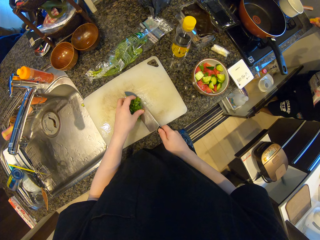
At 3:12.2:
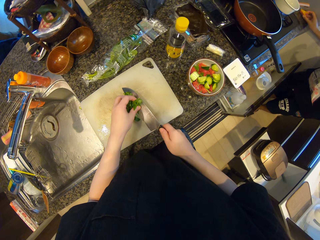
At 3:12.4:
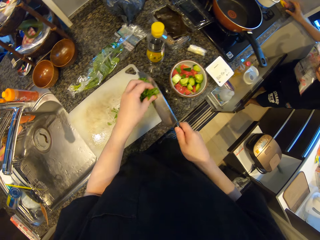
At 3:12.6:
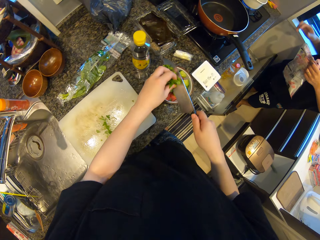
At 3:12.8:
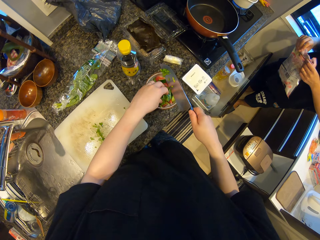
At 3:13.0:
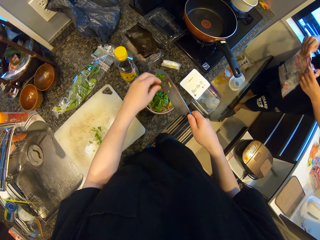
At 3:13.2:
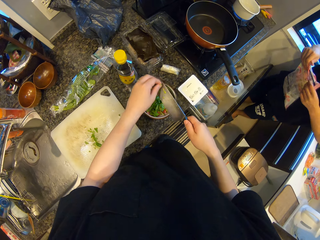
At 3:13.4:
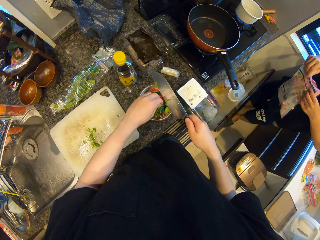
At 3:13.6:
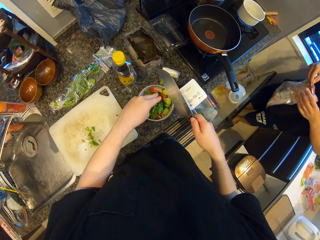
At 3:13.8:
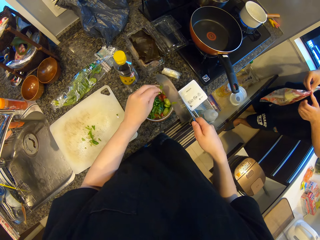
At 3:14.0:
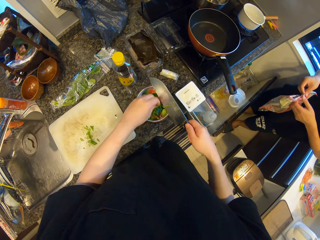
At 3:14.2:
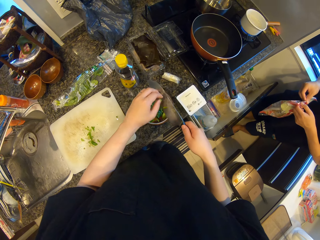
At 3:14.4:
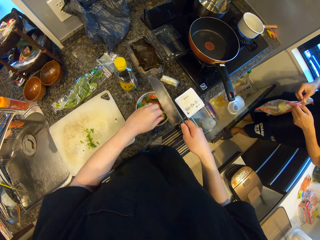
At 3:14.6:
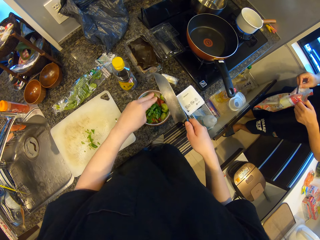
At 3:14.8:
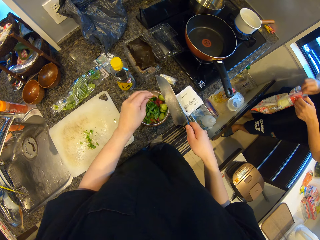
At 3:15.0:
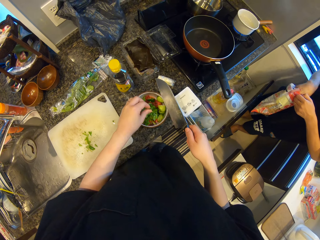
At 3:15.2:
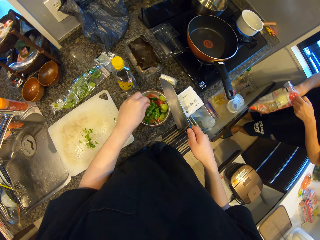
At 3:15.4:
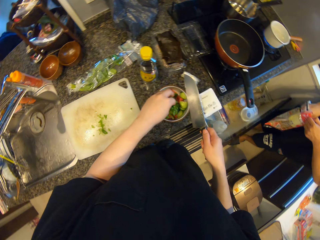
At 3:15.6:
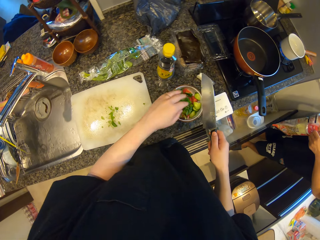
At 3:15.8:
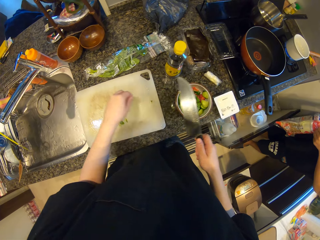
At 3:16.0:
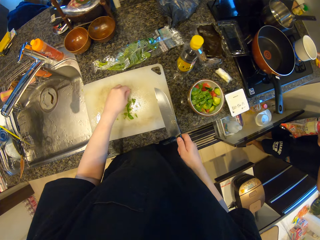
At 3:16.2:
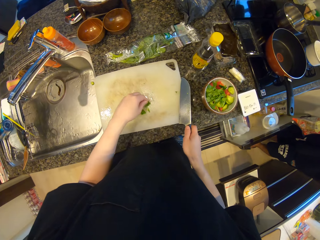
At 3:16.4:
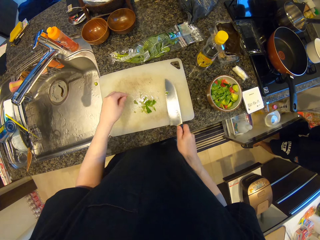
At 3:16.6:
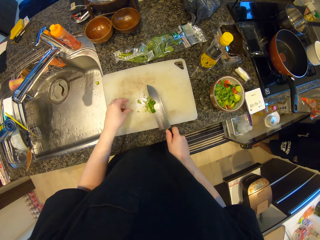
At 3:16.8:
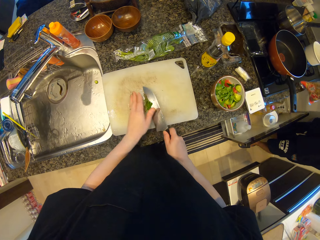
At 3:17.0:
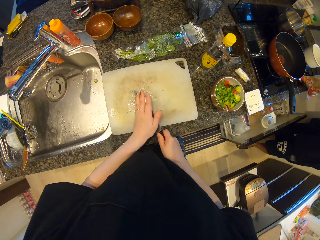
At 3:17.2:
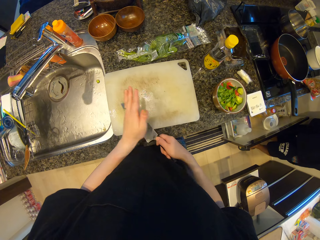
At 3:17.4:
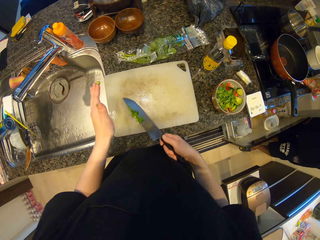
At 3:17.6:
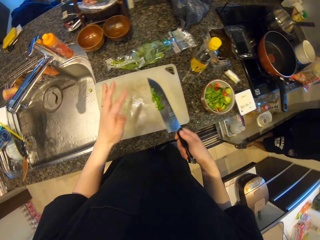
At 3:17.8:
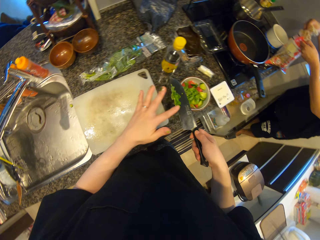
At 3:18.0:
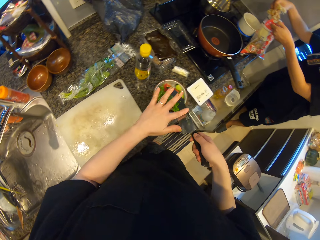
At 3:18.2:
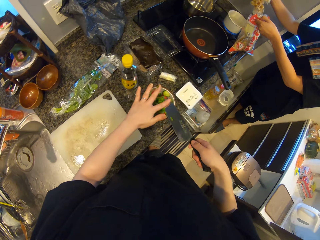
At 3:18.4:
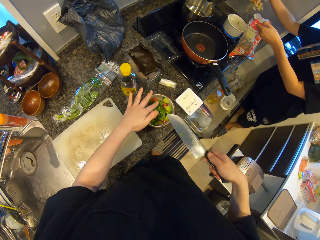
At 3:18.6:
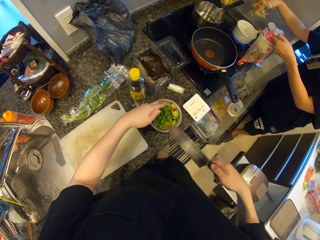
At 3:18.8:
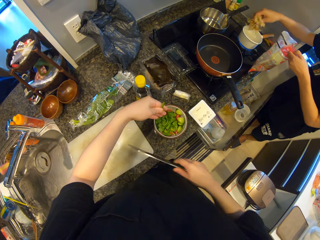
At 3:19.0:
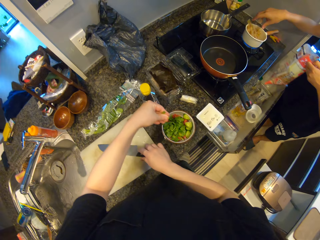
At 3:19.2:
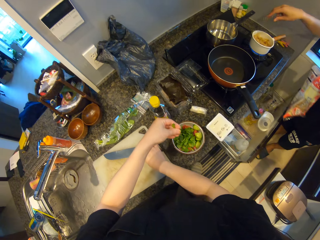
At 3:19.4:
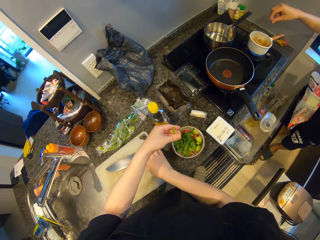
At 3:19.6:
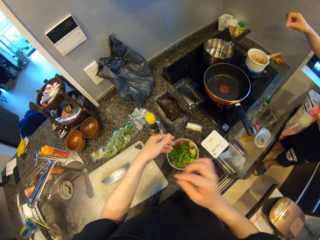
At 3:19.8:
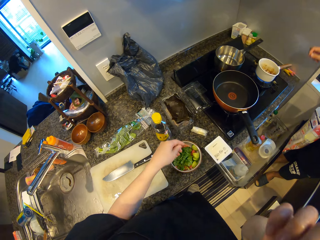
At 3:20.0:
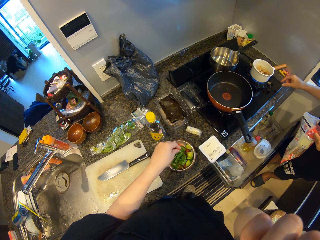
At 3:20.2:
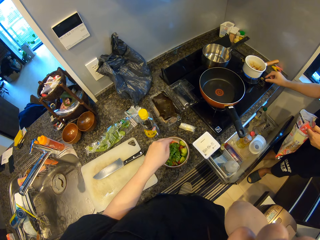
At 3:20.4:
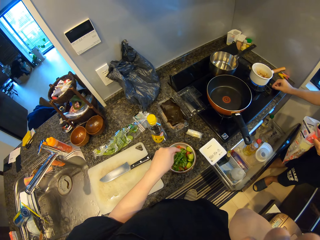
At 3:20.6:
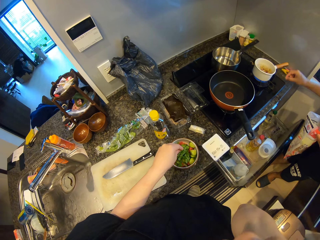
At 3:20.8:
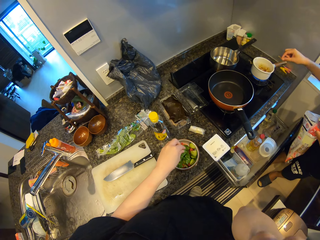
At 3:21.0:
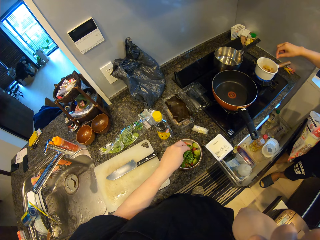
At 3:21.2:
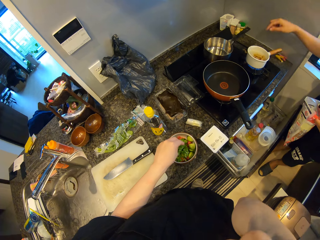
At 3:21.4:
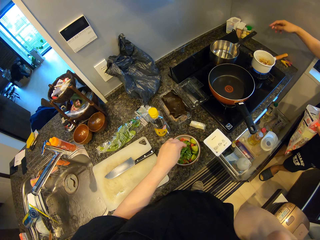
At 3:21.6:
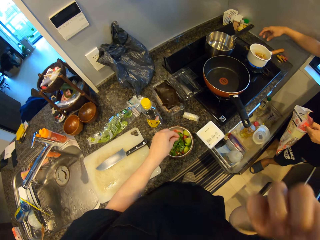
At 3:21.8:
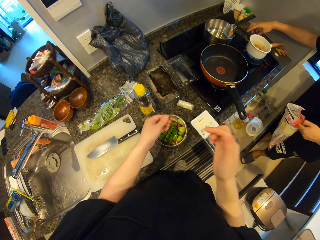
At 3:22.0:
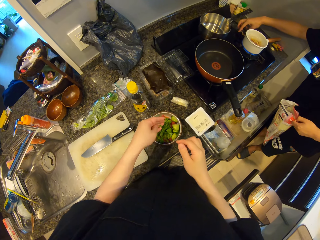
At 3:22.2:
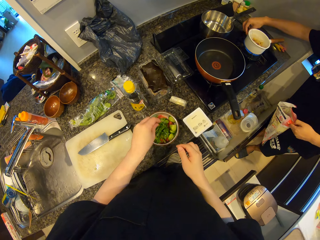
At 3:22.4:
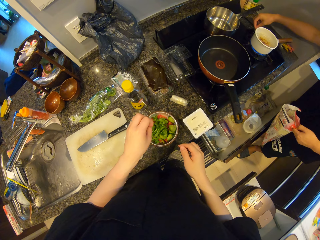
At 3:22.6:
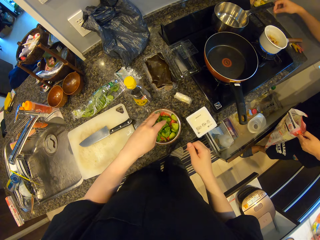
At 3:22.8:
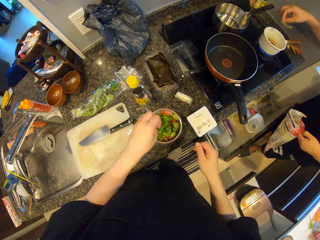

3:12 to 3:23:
The camera wearer packs the chopped pieces of celery on the chopping board. He puts the chopped piece of celery or coriander leaves into the other bowl. The man opens the other pack and packs out the content of the other pack with his right hand. The camera wearer packs the chopped pieces of celery on the chopping board. He puts the chopped piece of celery into the other bowl. The man puts the content of the other pack in the pot. The camera wearer drops the knife on the chopping board. He touches his face with his right hand. The man picks a content of the other pack from the cooker, puts the content of the other pack in the pot and picks another content of the other pack from the cooker.

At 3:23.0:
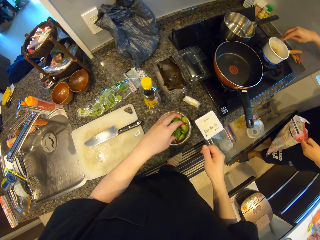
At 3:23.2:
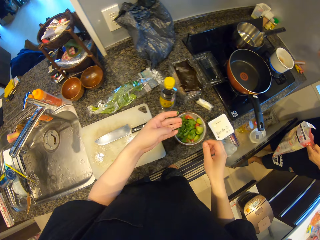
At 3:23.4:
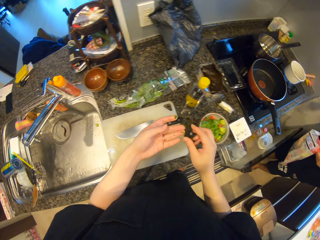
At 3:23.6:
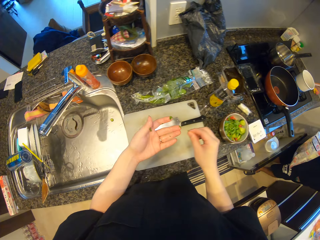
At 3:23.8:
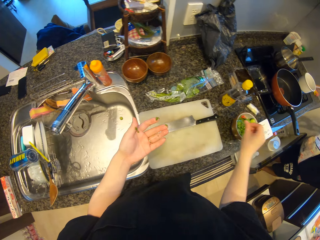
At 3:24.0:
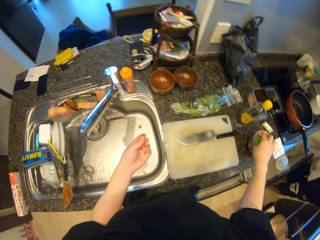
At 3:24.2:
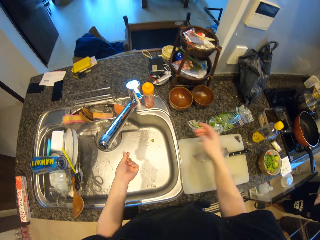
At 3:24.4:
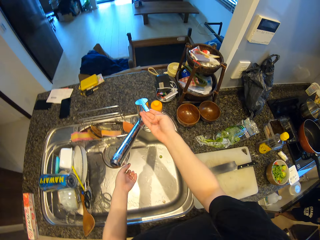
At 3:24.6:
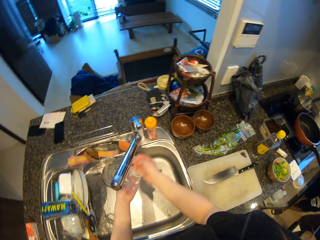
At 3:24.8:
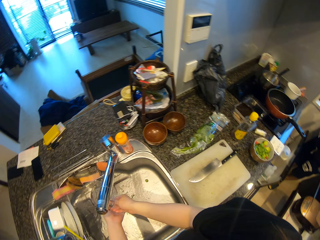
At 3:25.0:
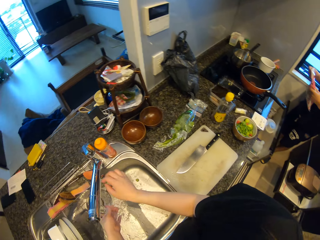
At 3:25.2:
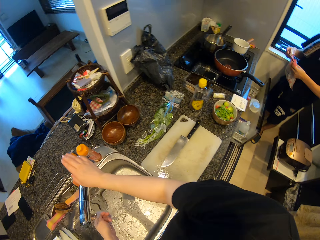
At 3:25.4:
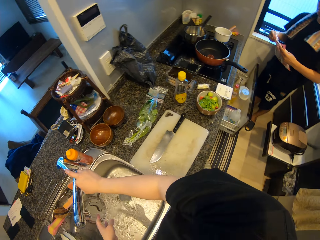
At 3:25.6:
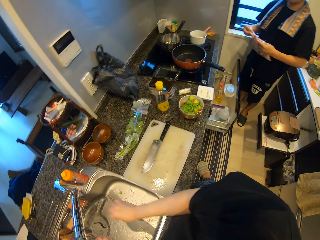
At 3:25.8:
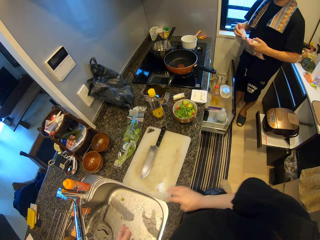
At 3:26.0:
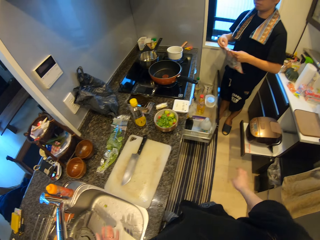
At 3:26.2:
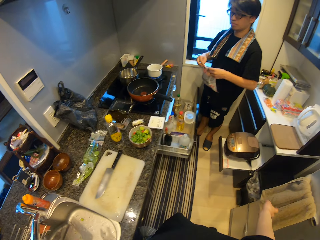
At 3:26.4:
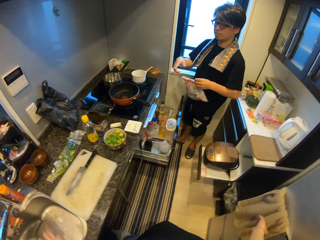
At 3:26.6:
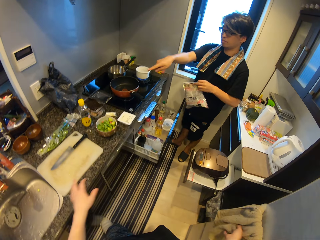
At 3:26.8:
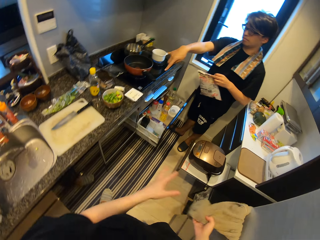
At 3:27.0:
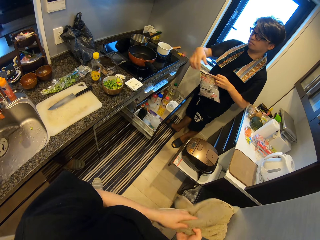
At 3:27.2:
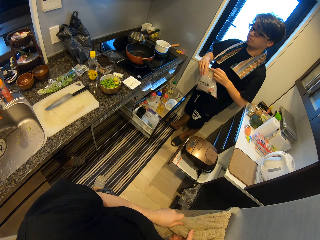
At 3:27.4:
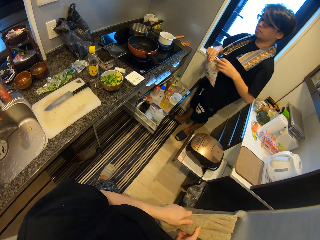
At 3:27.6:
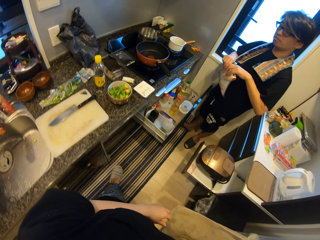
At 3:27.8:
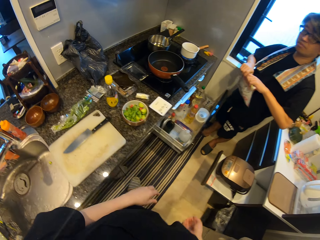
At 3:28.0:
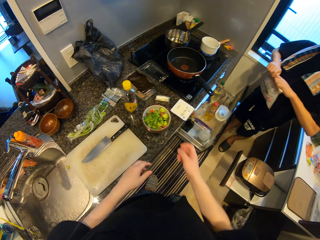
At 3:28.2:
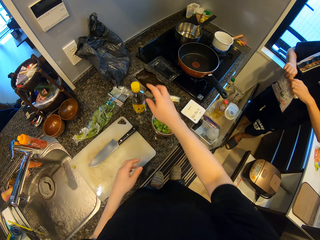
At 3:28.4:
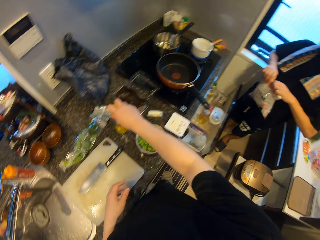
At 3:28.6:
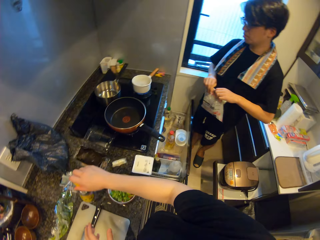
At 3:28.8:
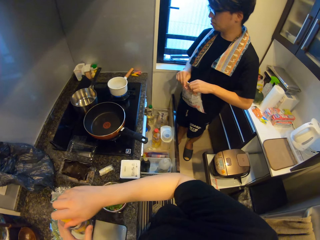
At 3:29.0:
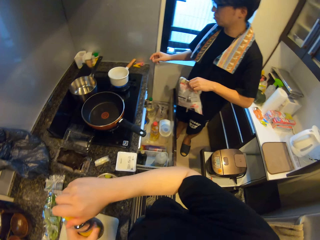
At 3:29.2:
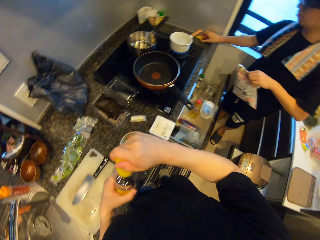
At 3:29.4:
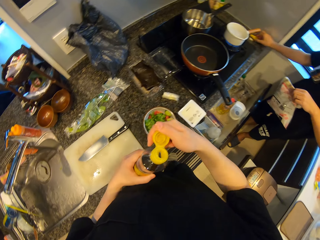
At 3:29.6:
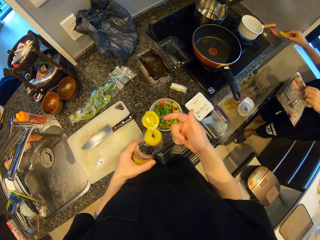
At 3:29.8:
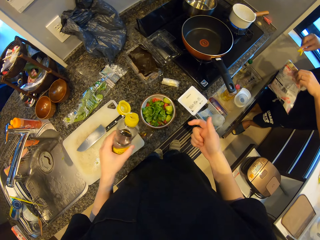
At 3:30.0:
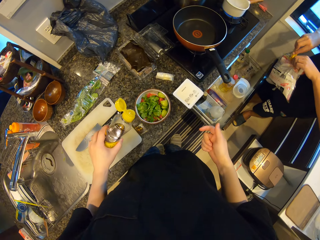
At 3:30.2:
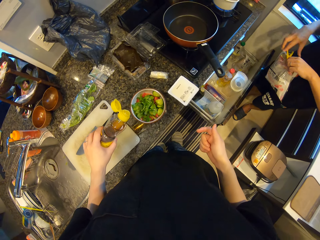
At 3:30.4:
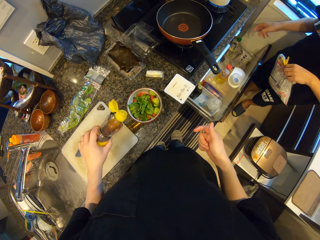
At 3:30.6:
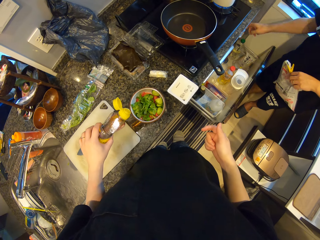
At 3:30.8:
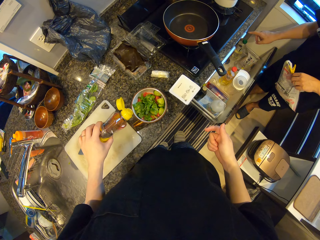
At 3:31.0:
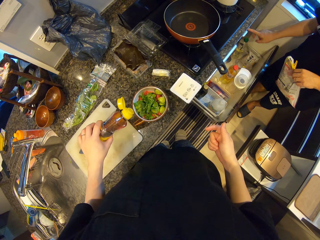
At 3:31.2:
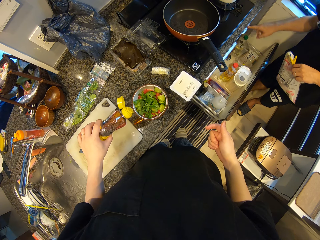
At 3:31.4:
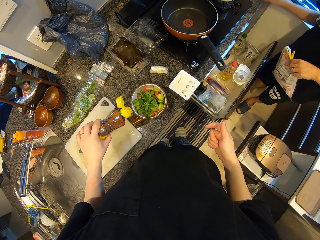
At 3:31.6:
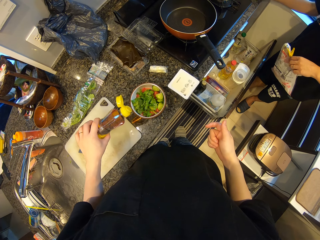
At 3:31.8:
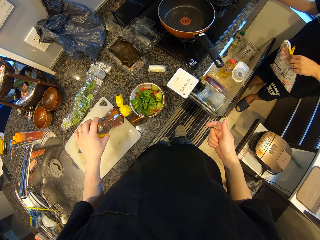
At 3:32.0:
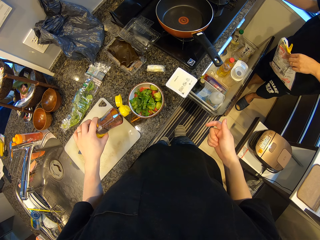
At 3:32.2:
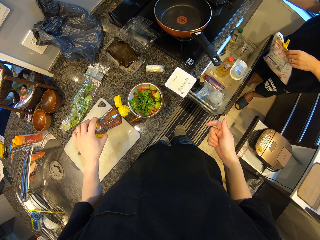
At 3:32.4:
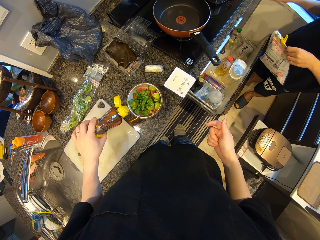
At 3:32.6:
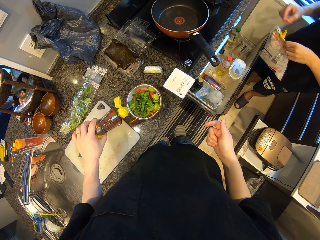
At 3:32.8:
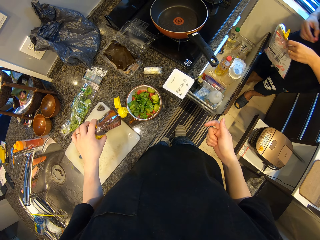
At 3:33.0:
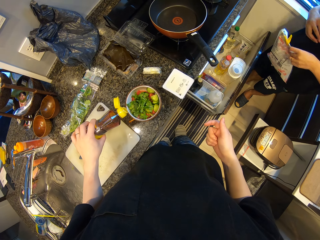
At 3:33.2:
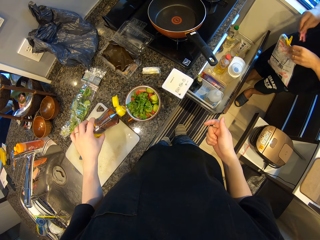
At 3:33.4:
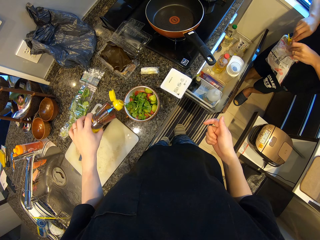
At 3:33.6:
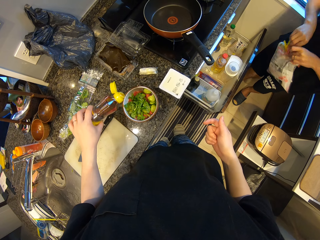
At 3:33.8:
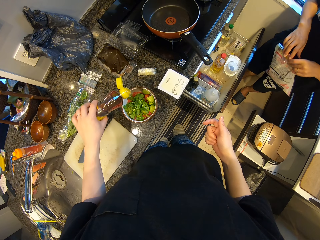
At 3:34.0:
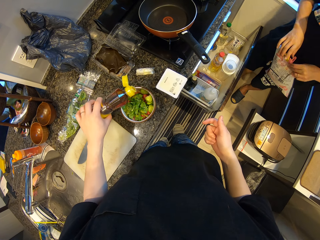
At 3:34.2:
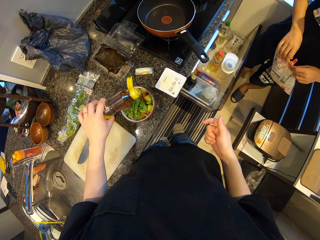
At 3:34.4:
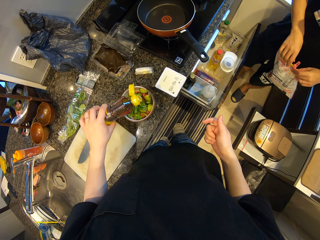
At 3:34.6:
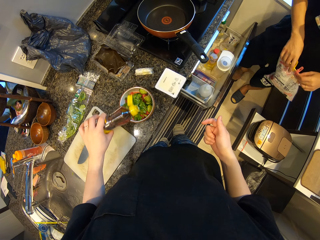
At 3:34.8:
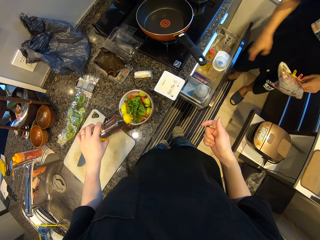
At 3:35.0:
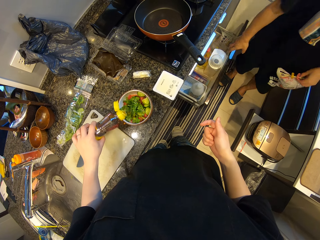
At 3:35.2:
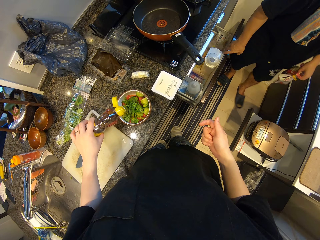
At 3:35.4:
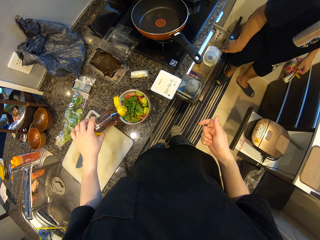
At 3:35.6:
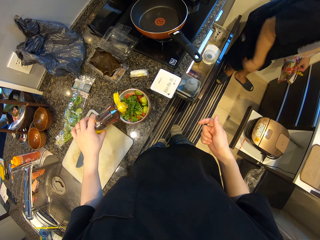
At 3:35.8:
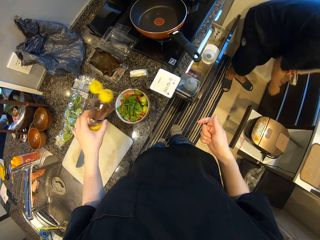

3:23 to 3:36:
The man puts the other content of the other pack in the pot. The camera wearer opens the tap with his right hand. He rinses his hands. He closes the tap with his right hand. The man closes the other pack. The camera wearer cleans his hands on a towel. He picks the bottle of oil from the counter with his right hand. He opens the bottle of oil. The man picks a clip from the counter and clips the other pack. The camera wearer pours the oil into the other bowl. The man adjusts the heat of the cooker, picks another clip from the counter and clips the other pack. The camera wearer pours the vinegar on the salad.
